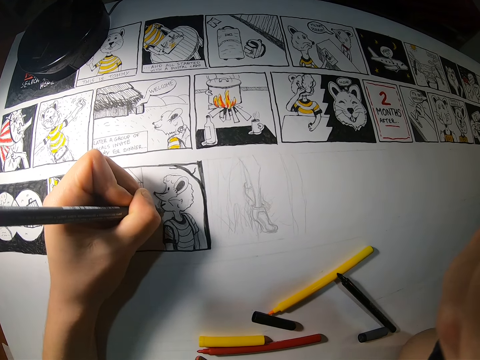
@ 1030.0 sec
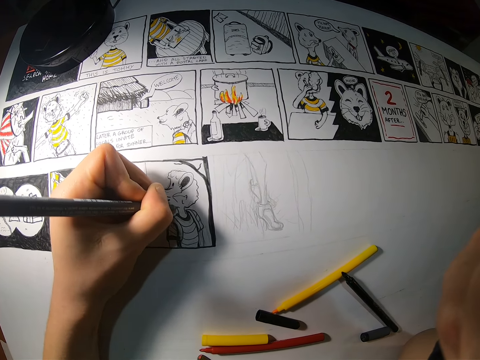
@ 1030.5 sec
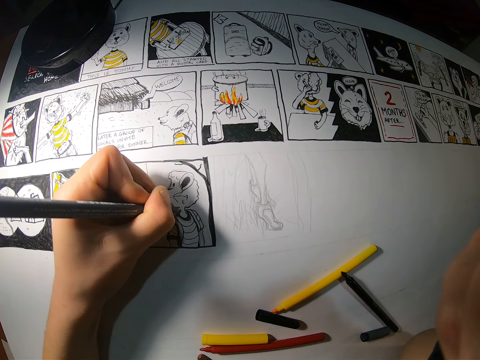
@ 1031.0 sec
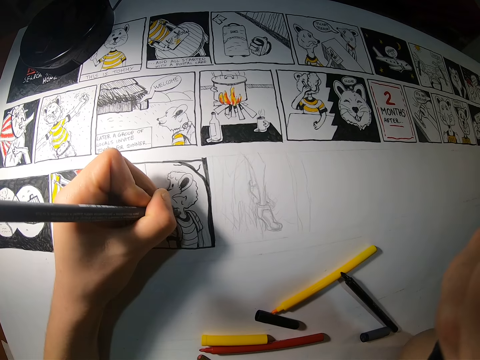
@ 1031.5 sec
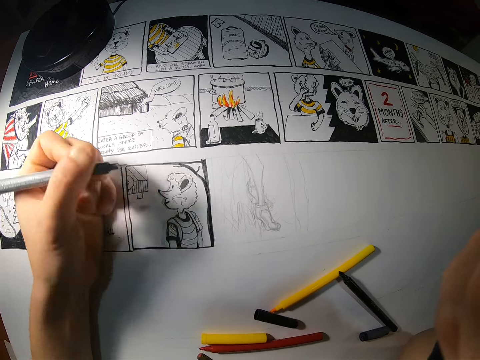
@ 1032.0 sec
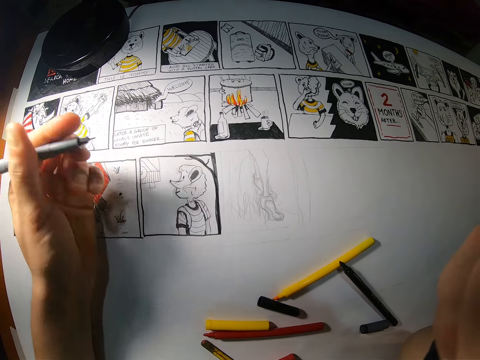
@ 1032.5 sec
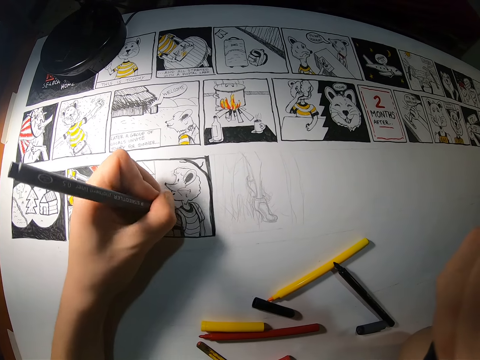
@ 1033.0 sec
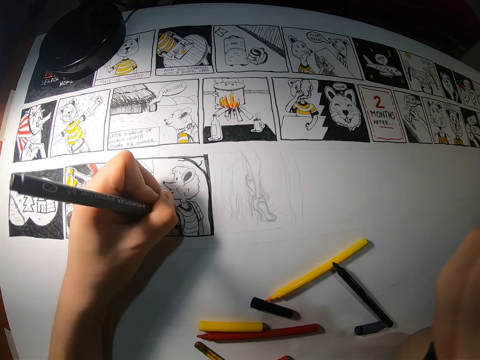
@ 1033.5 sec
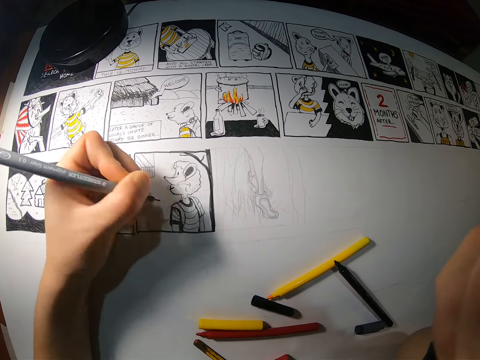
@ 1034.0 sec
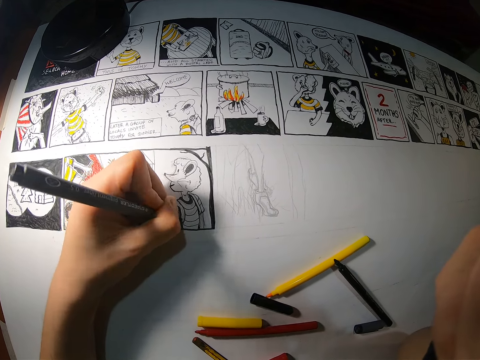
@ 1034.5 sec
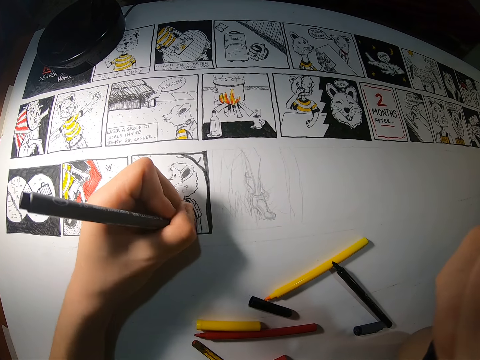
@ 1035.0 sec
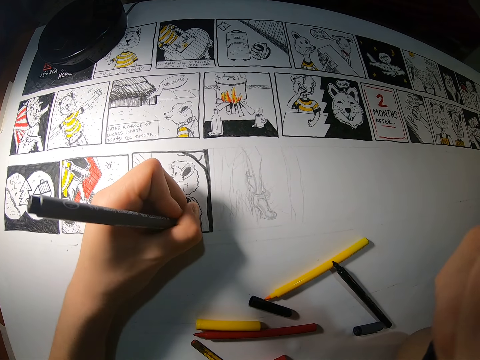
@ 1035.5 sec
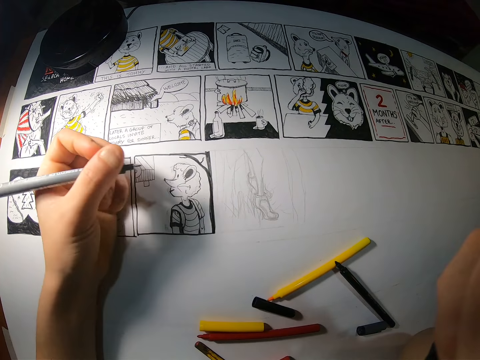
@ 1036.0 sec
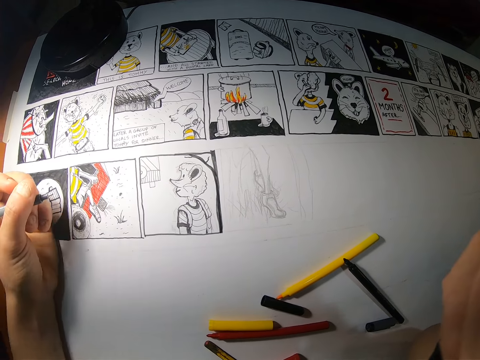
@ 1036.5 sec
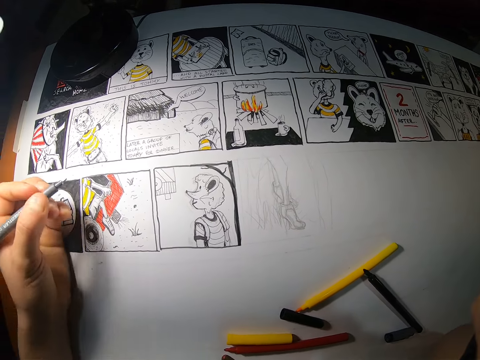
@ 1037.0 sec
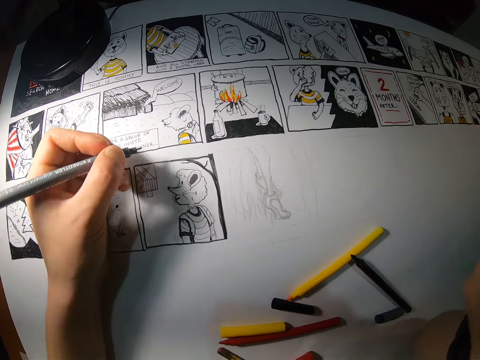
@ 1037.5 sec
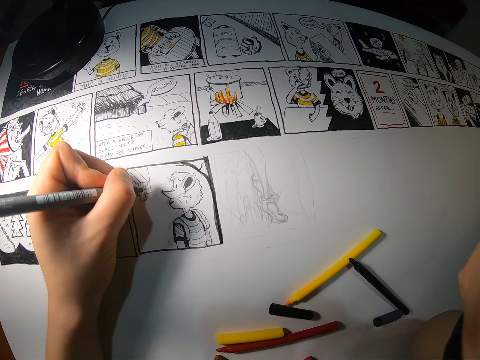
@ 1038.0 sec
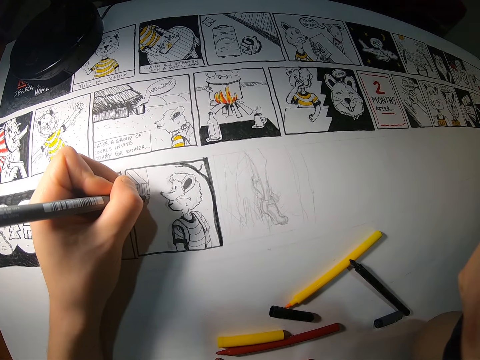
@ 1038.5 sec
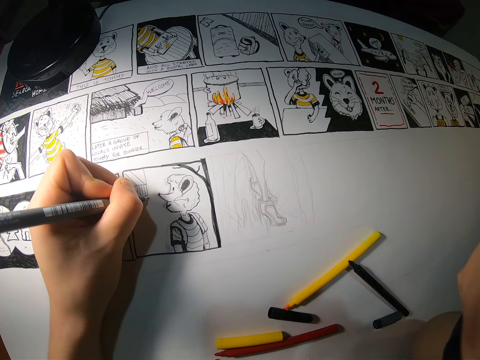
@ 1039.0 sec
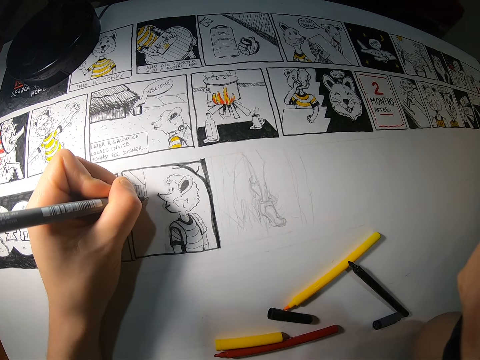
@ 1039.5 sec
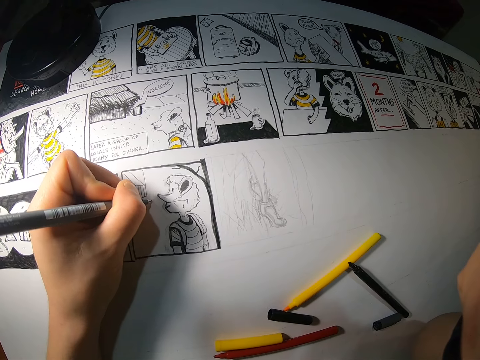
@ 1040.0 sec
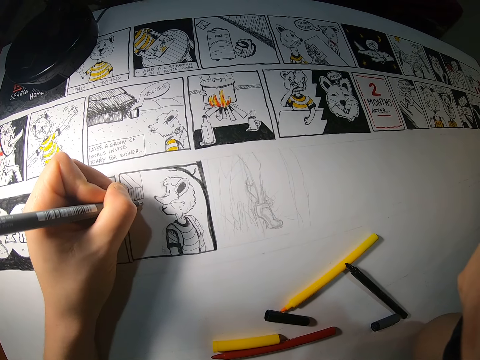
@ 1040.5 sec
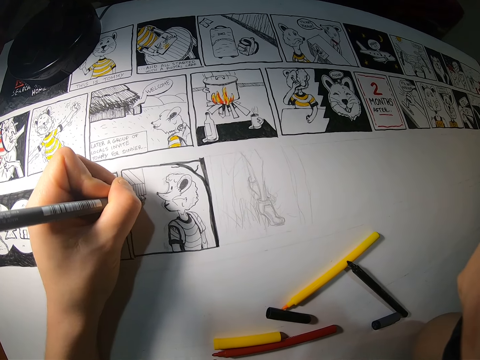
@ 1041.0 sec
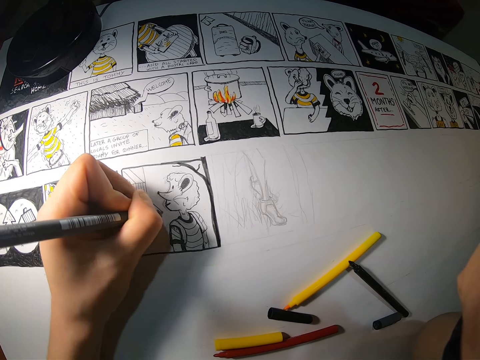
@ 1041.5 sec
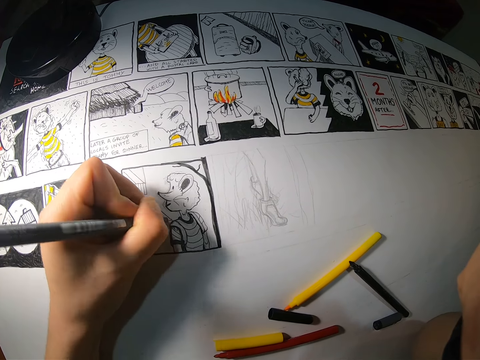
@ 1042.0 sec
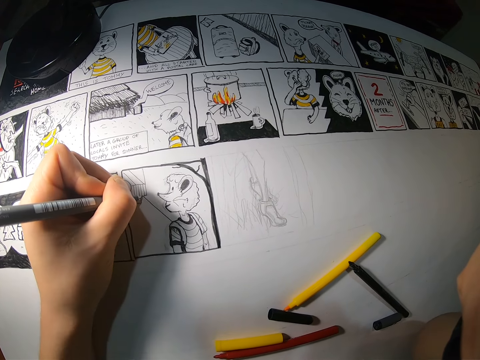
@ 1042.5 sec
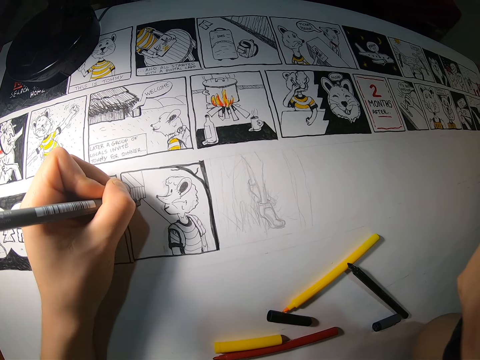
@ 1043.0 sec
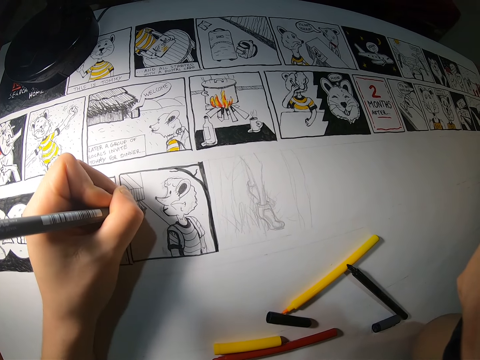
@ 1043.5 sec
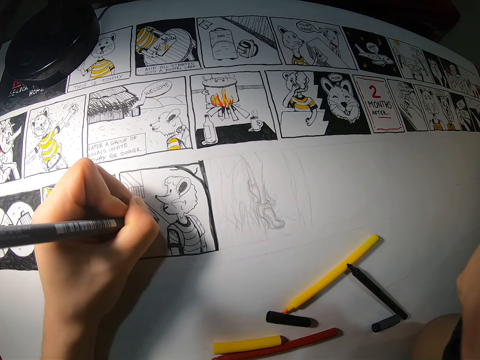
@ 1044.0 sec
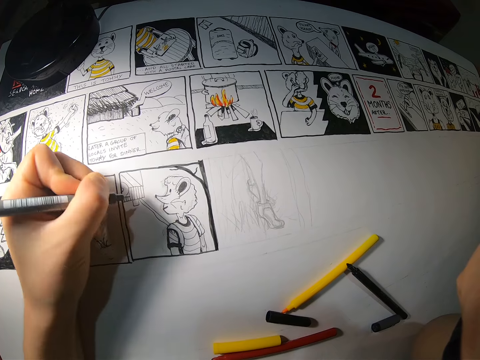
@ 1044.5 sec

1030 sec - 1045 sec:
The camera wearer checks the image on the cardboard. She draws on the cardboard with the black marker in her left hand. She checks the image on the cardboard. She draws on the cardboard with the black marker in her left hand.

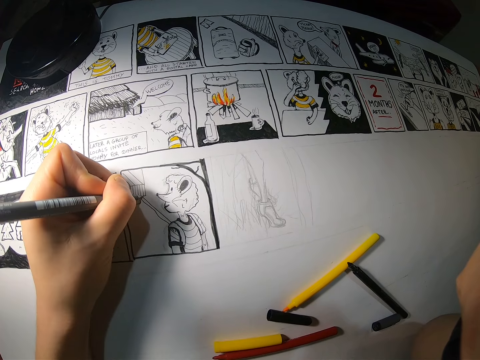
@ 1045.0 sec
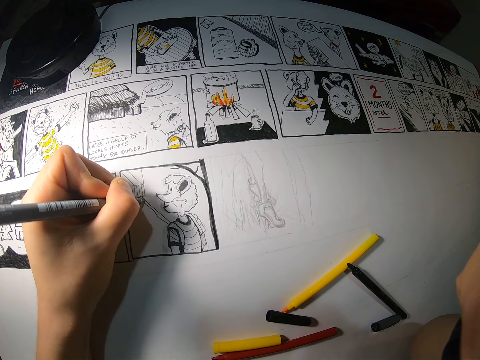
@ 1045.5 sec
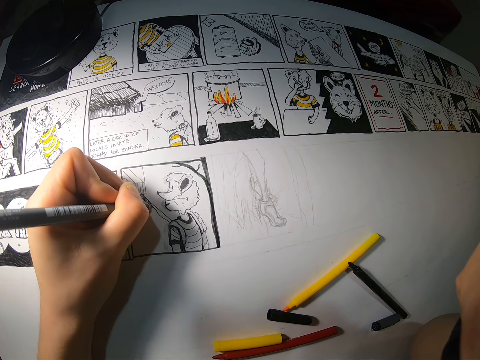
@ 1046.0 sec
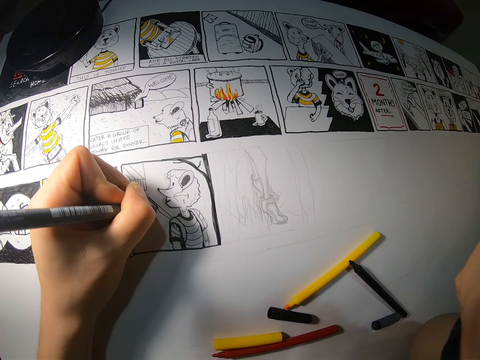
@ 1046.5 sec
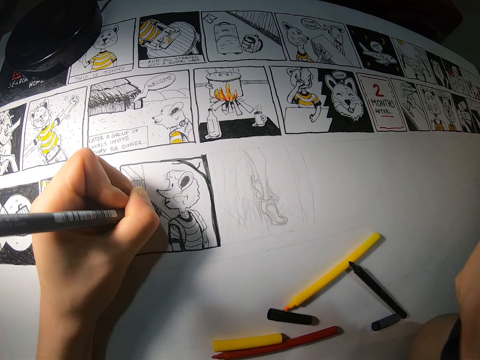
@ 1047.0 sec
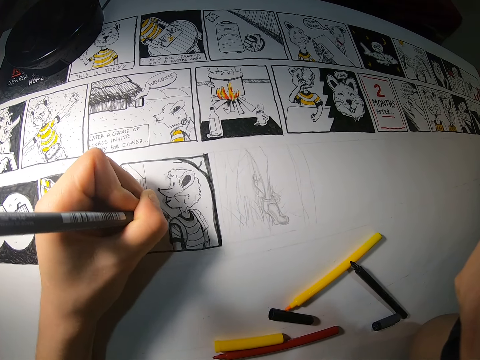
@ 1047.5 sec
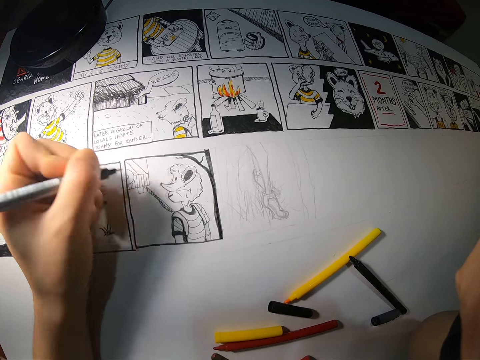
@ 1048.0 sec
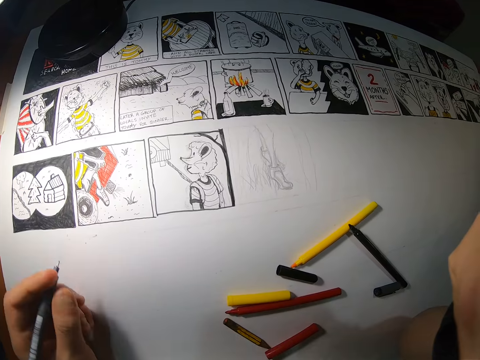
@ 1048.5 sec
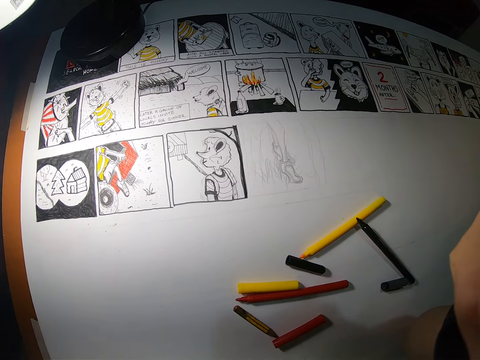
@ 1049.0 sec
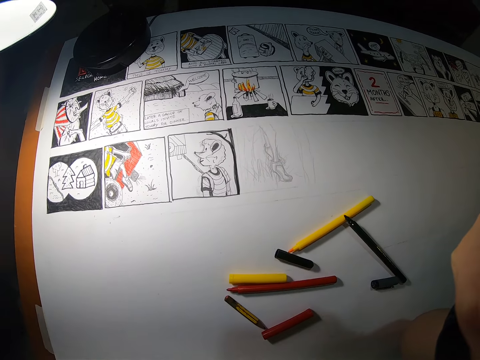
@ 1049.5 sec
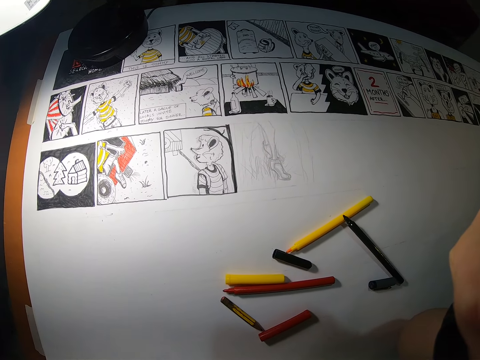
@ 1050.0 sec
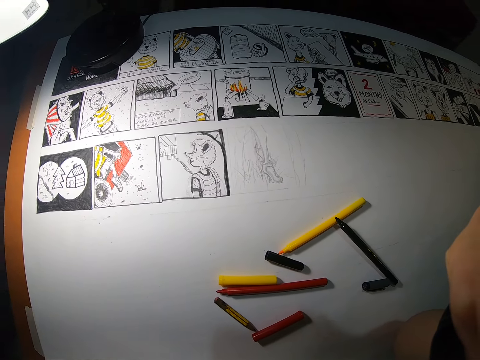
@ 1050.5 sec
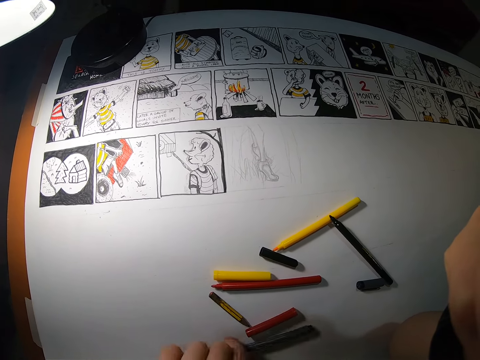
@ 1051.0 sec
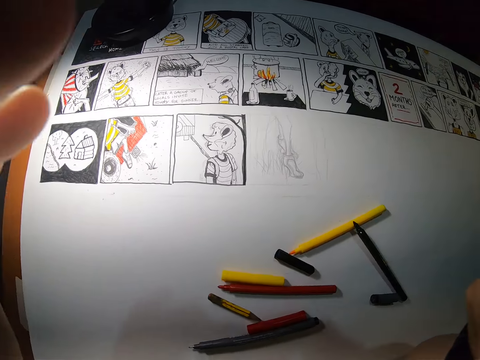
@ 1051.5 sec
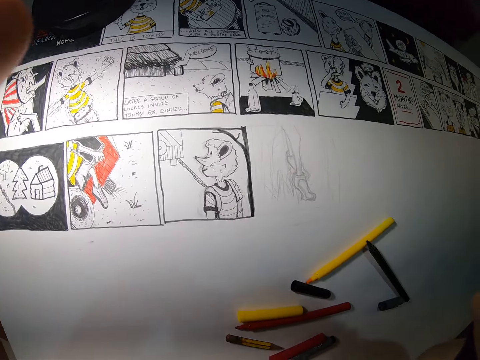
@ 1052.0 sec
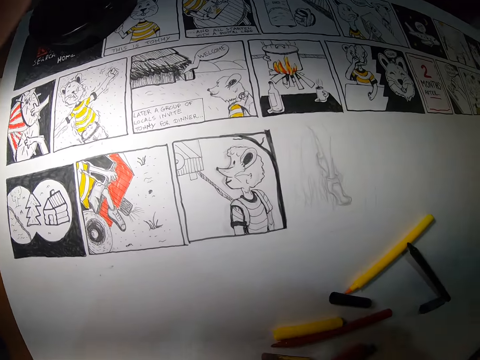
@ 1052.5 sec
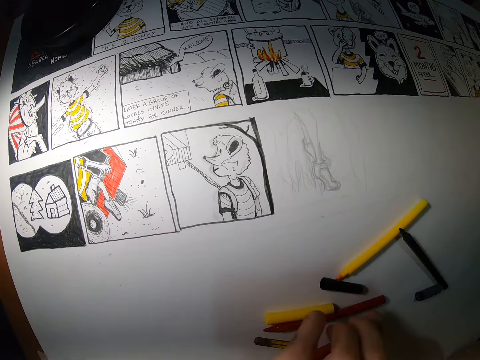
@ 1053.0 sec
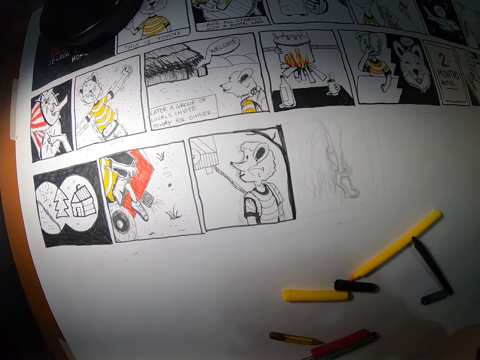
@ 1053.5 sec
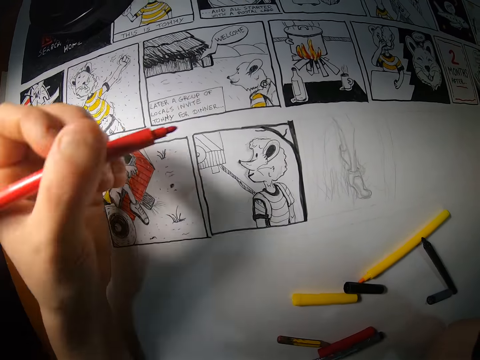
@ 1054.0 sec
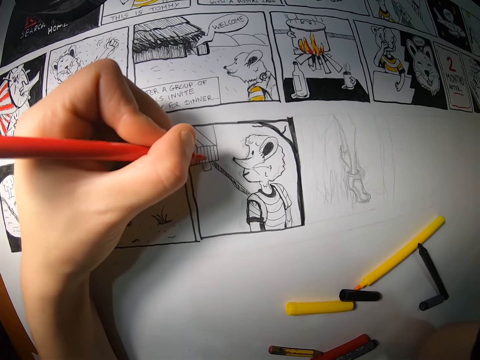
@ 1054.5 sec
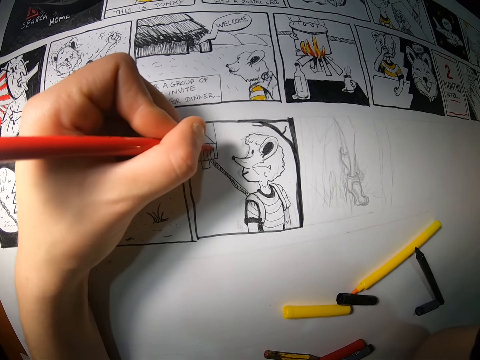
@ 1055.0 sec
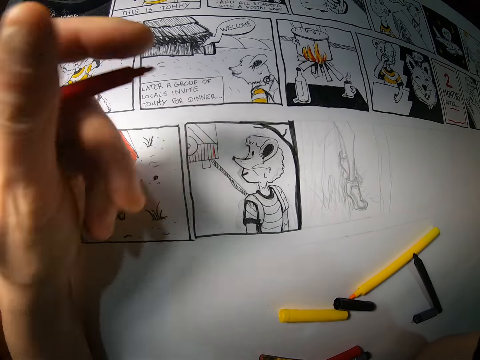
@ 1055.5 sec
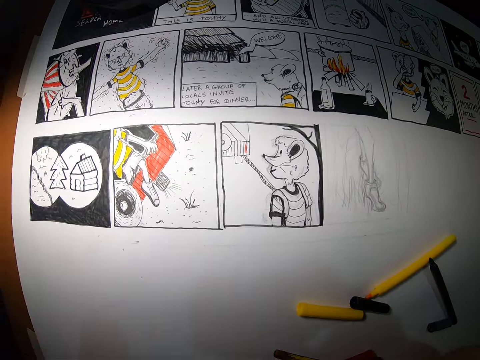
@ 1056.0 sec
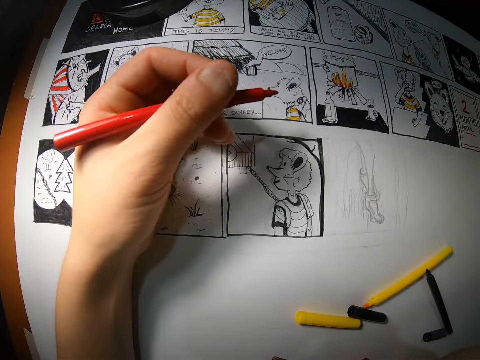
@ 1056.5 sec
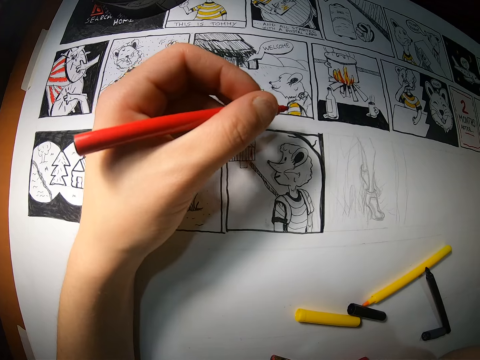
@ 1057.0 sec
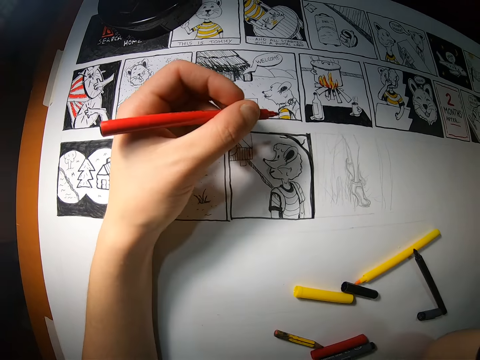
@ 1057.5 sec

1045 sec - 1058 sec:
The camera wearer checks the image on the cardboard. She adjusts the camera on her head with her hands. She drops the black marker in her left hand on the cardboard. She picks up a red marker from the cardboard with her left hand. She draws on the cardboard with the red marker in her left hand. She adjusts the camera on her head with her hands.
